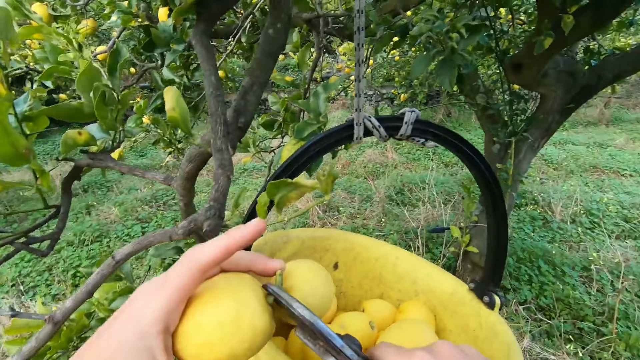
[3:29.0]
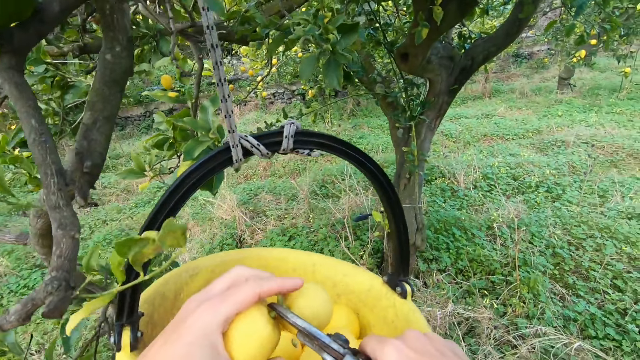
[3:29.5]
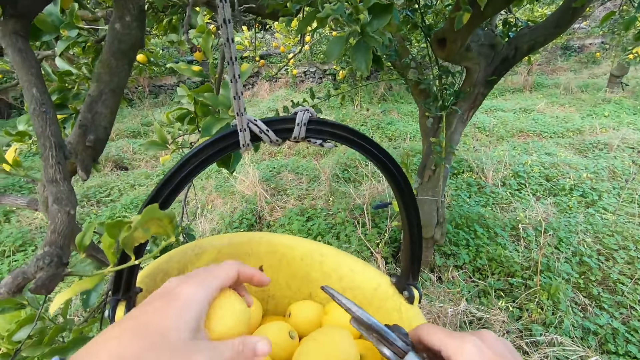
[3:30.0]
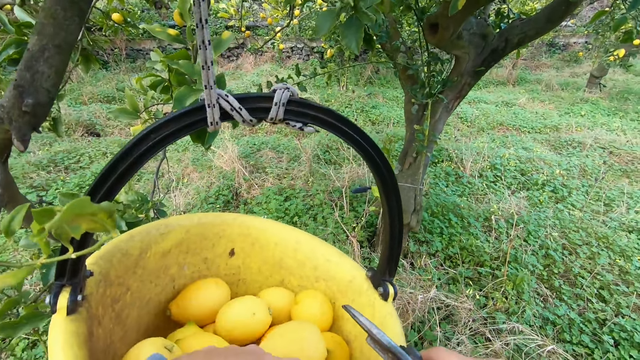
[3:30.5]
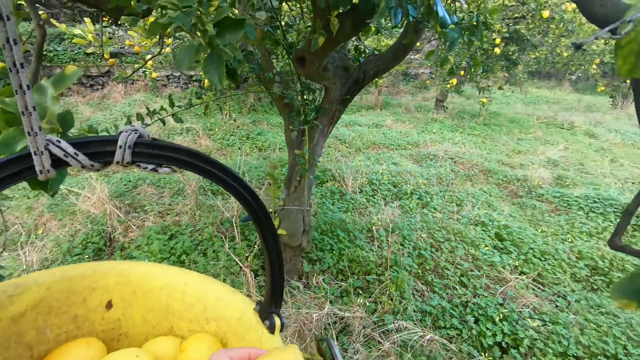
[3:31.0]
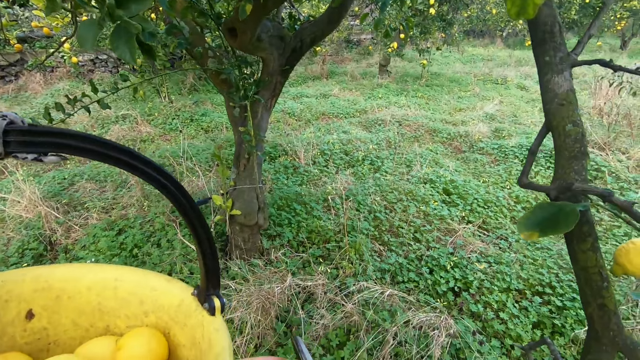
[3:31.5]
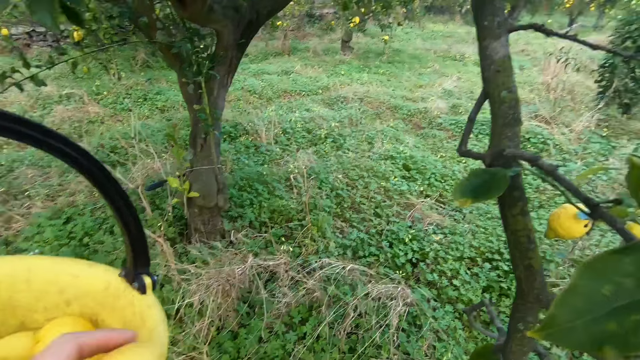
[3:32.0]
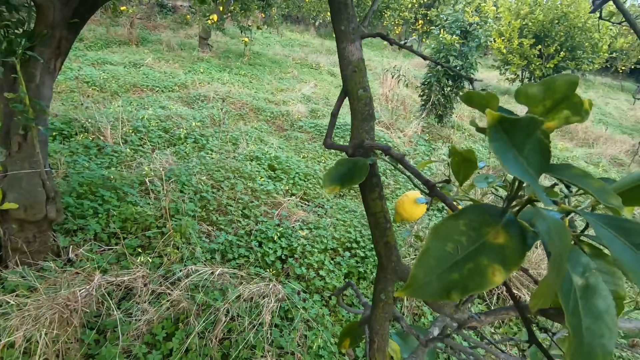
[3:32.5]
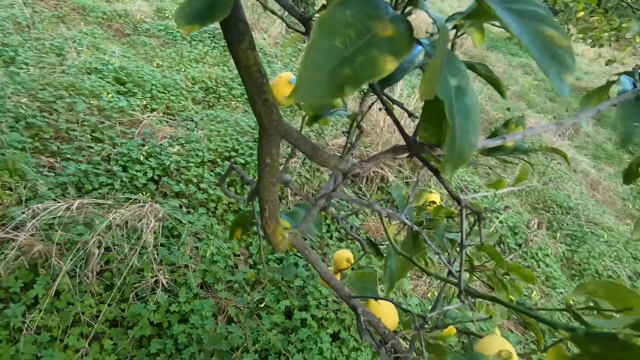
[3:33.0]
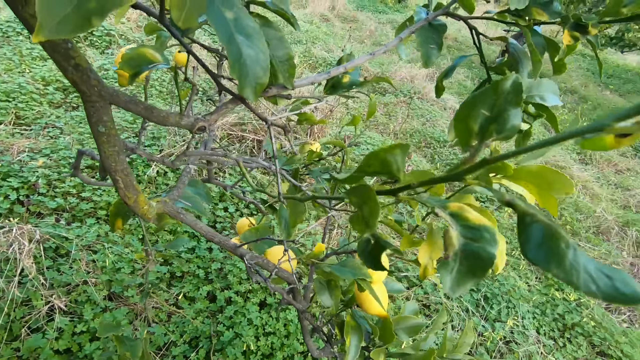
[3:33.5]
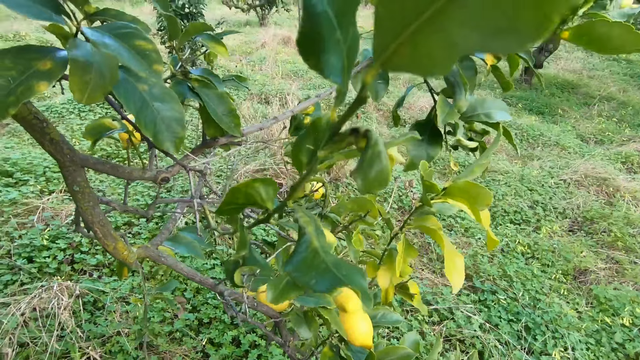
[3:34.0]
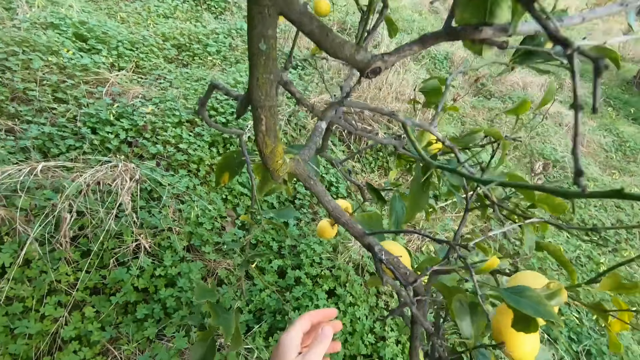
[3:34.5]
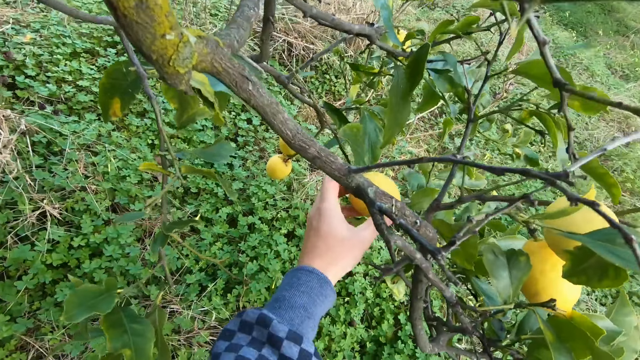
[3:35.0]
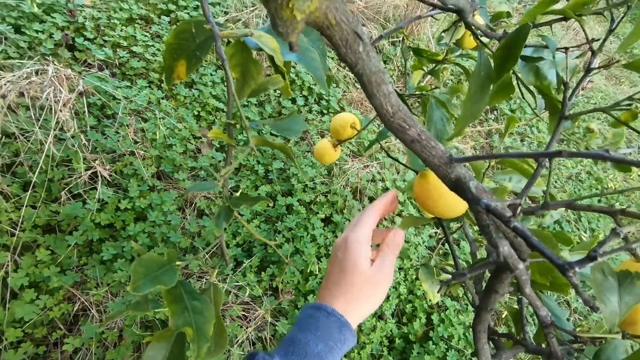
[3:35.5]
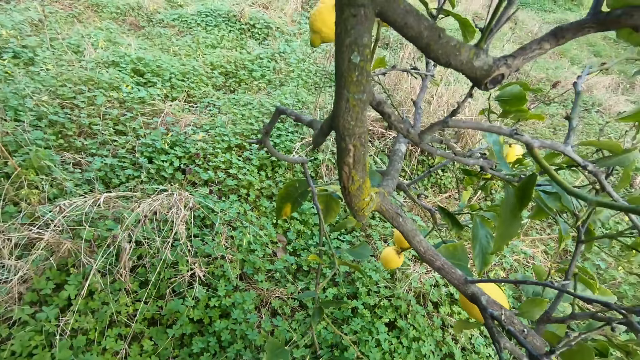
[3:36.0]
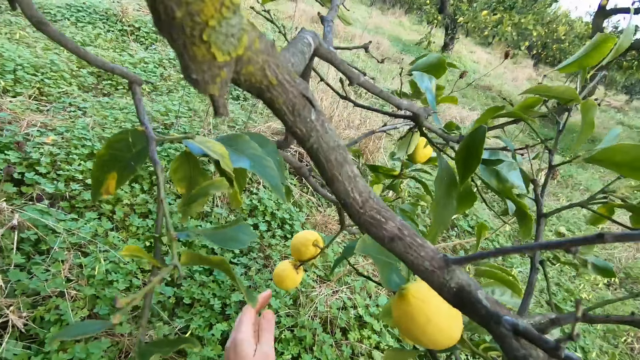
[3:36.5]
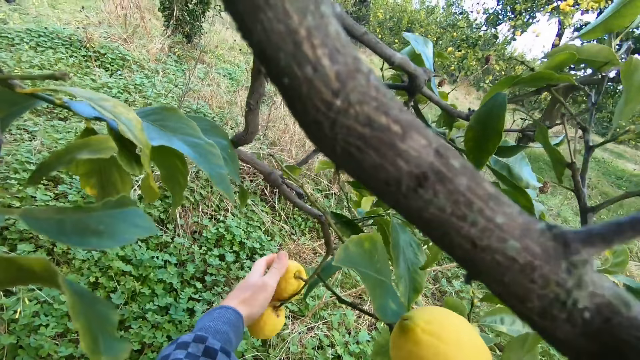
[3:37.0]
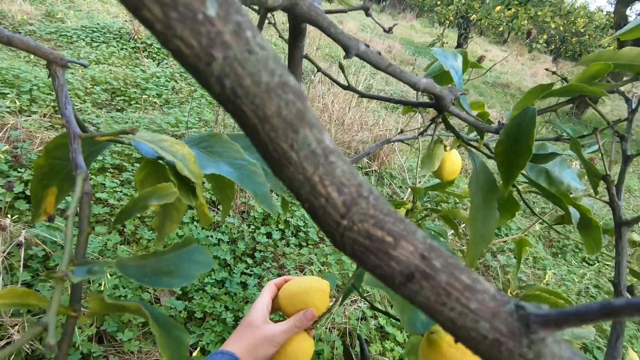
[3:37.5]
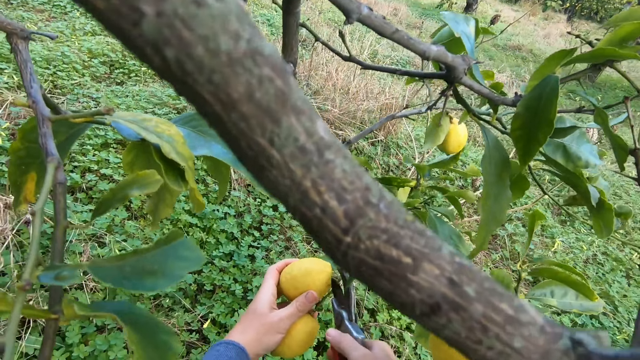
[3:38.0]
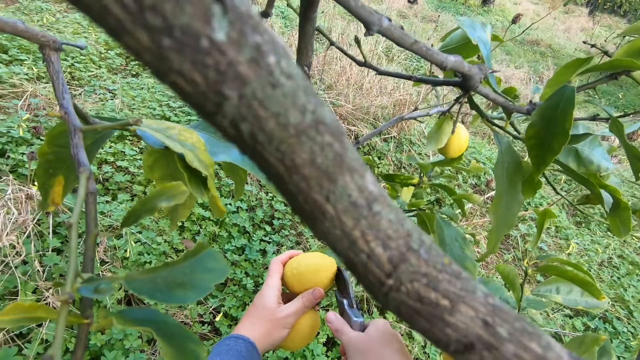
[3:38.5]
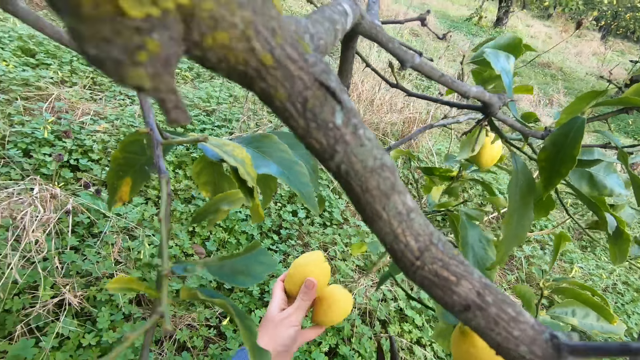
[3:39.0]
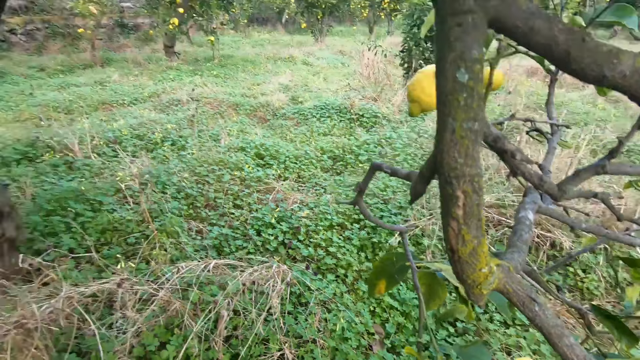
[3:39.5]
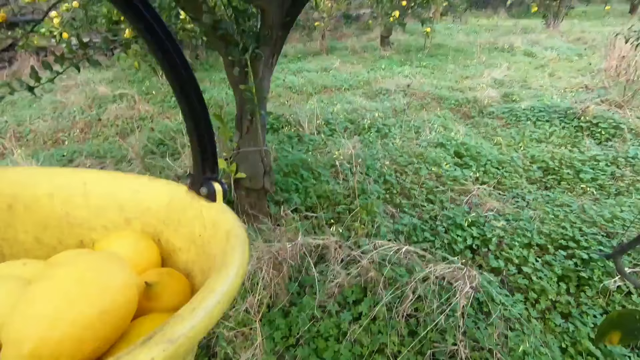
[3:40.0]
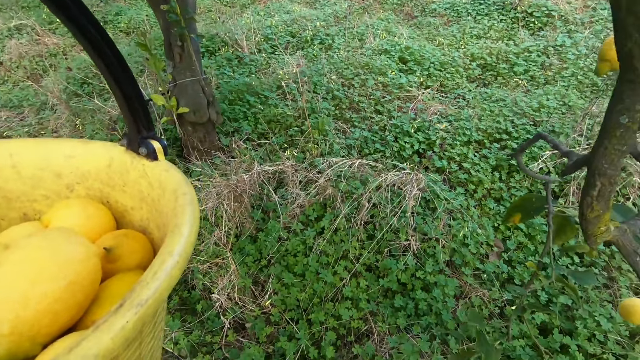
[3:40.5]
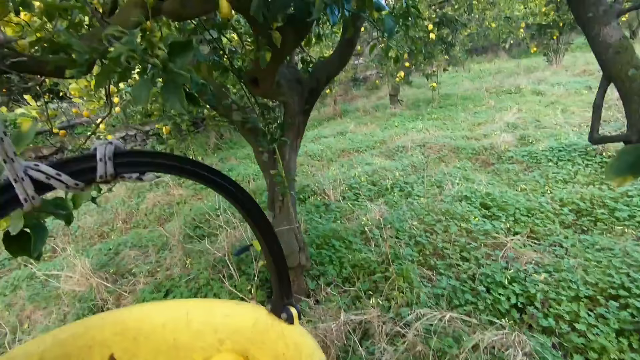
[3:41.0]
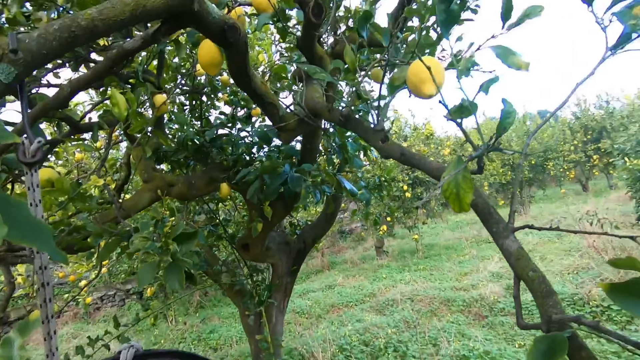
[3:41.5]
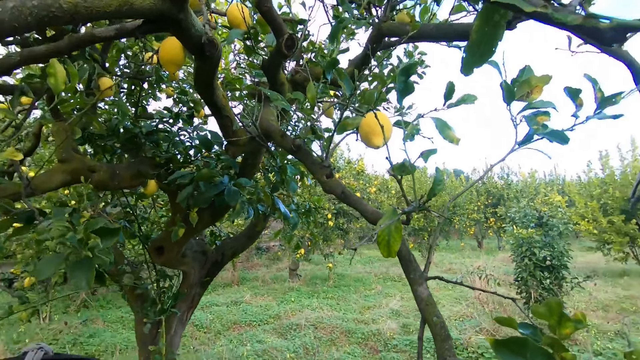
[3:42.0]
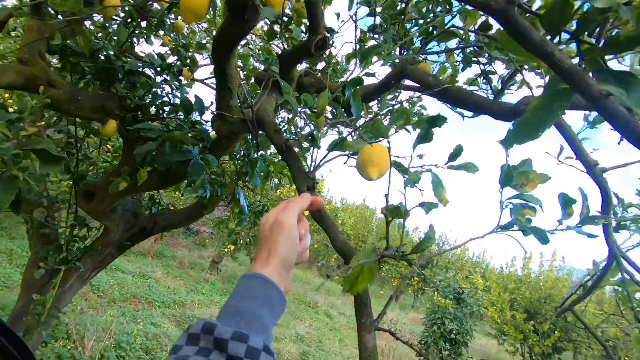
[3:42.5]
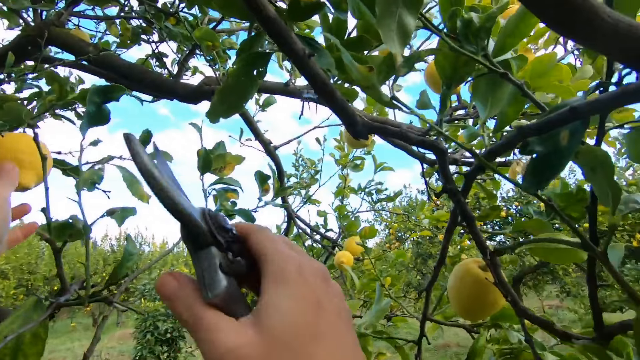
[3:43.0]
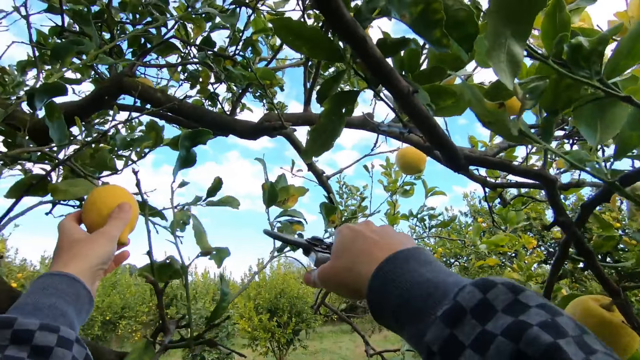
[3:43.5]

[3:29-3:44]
The camera wearer holds the fruits on the bucket. He cuts the lemons apart with the cutter, a pruning shear, in his right hand. He drops the fruit in the bucket. He walks around under the tree. He holds a lemon on the tree with his left hand. He removes the hand from the fruit. He holds another lemon on the tree with his left hand. He cuts the lemon with the cutter in his right hand. He looks around the field. He puts the fruit in the bucket. He walks around under the tree. He holds a lemon on the tree with his left hand.

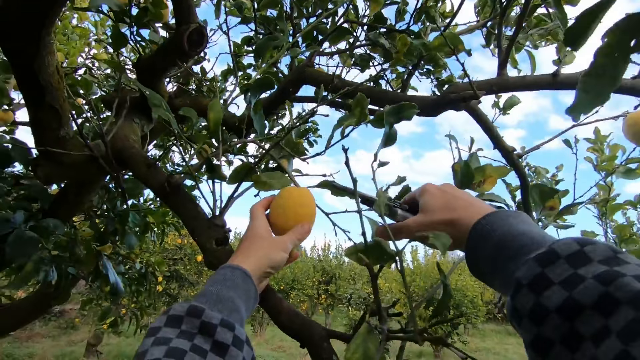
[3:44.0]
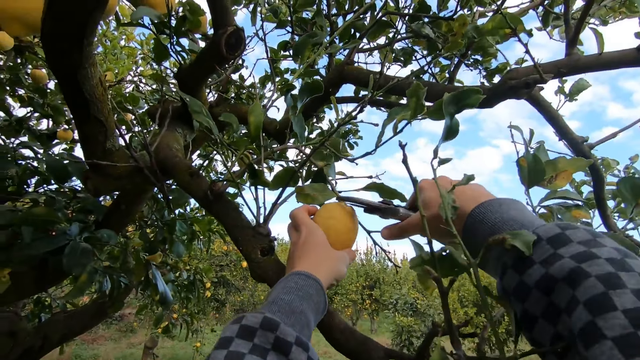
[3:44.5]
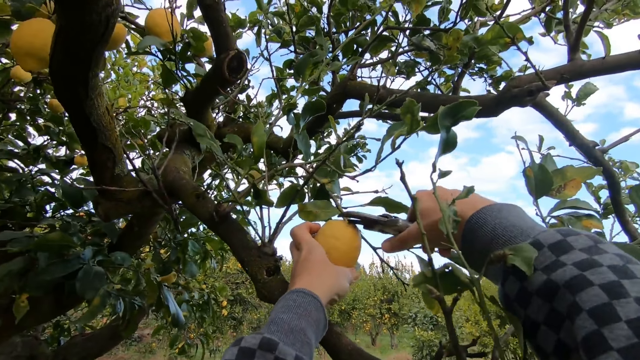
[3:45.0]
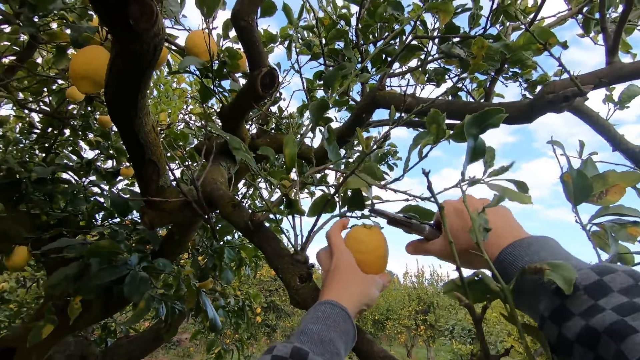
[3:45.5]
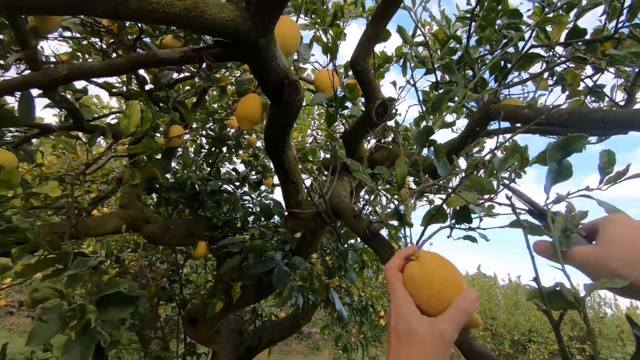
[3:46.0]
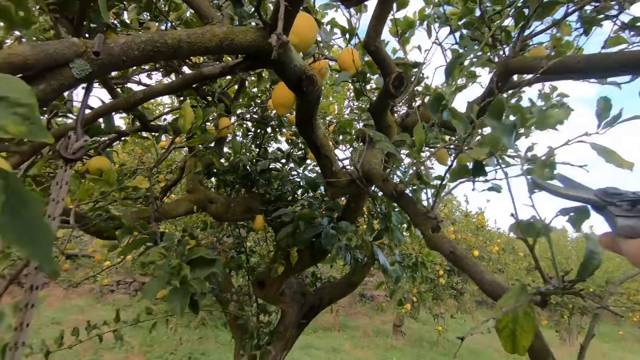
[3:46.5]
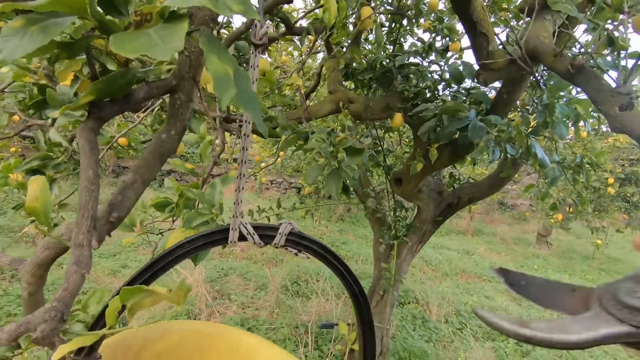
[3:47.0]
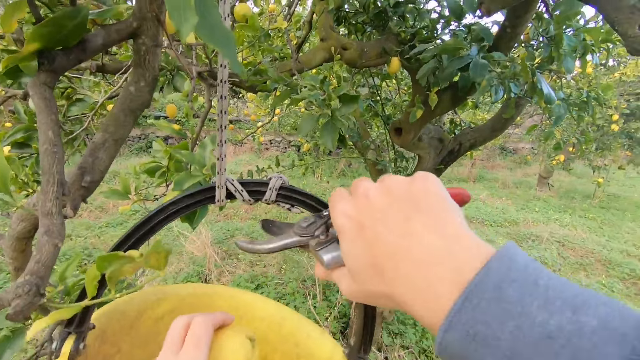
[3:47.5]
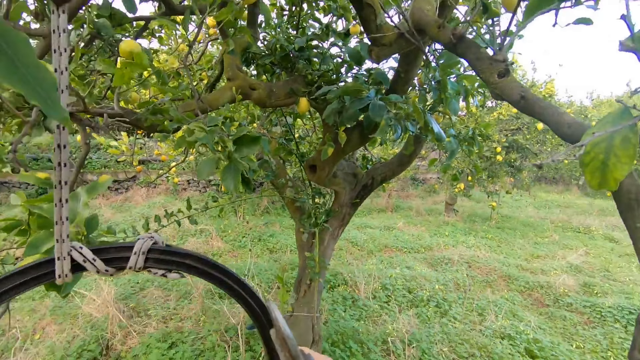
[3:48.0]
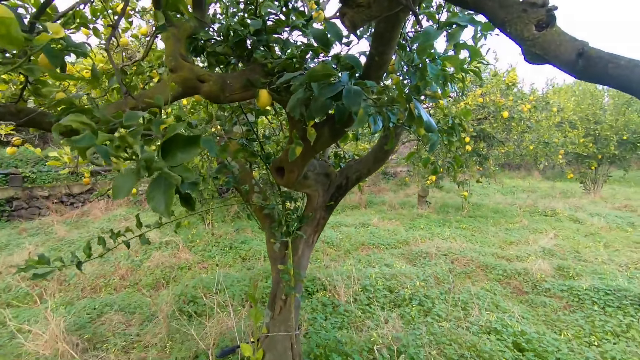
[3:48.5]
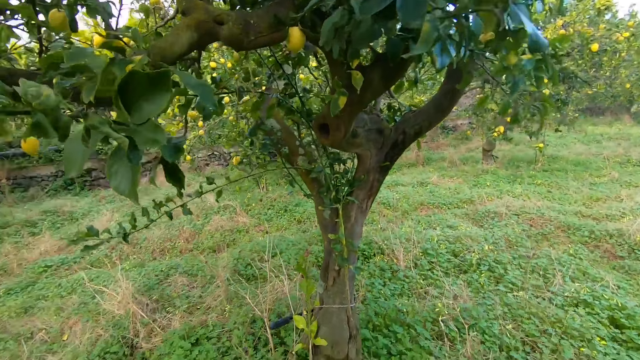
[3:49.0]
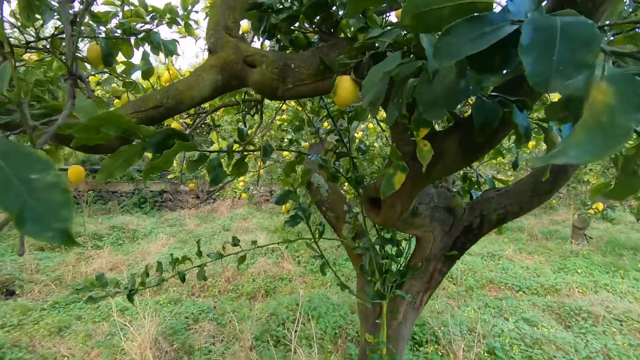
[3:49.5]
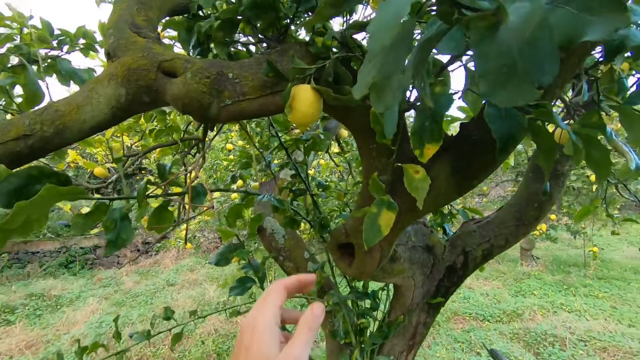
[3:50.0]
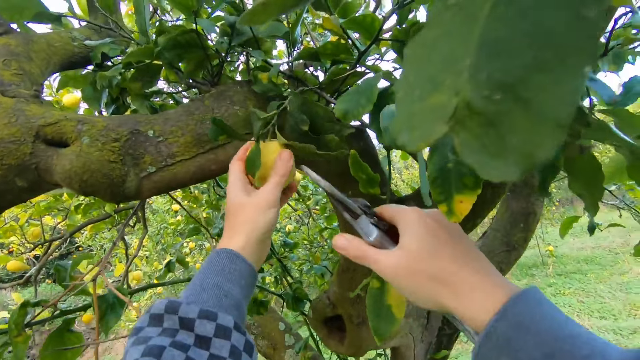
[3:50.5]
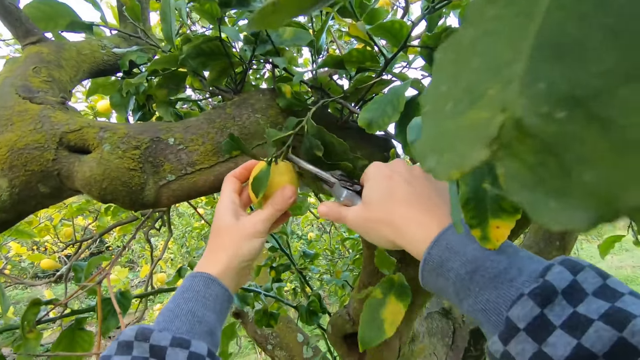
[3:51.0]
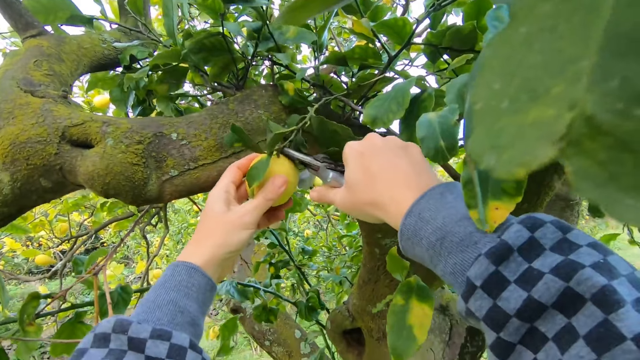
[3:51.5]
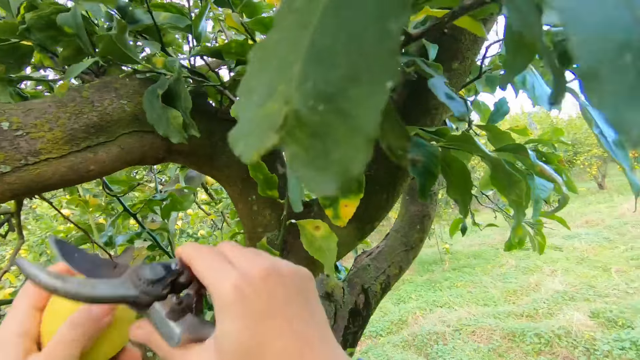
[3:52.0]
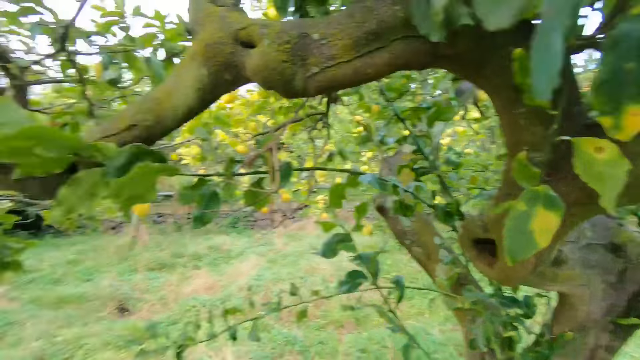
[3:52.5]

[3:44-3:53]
The camera wearer cuts the lemon with the cutter, a pruning shear, in his right hand. He puts the fruit in the bucket. He walks around under the tree. He holds a lemon on the tree with his left hand. He cuts the lemon with the cutter in his right hand.
